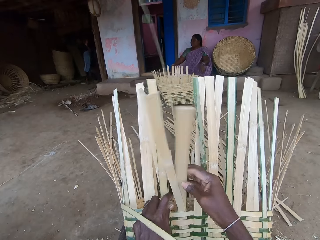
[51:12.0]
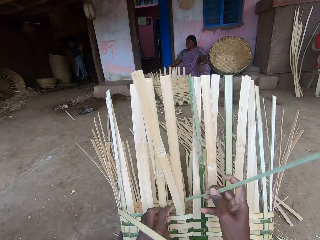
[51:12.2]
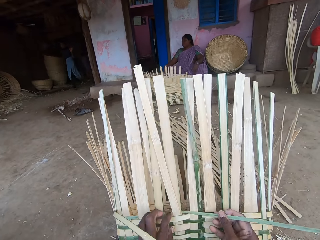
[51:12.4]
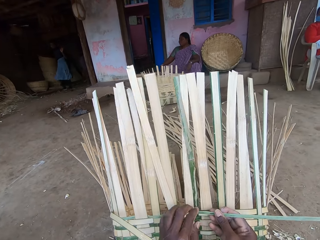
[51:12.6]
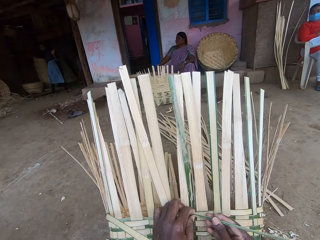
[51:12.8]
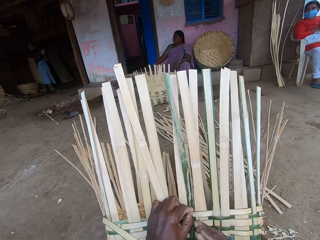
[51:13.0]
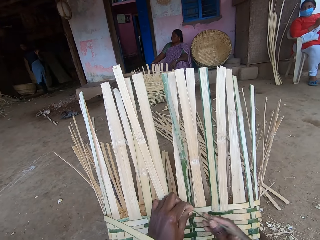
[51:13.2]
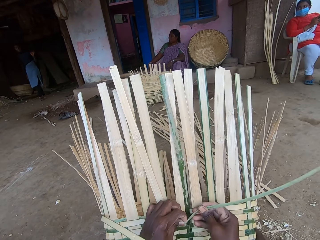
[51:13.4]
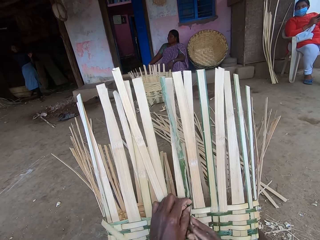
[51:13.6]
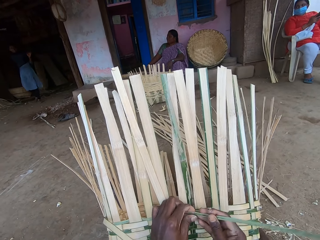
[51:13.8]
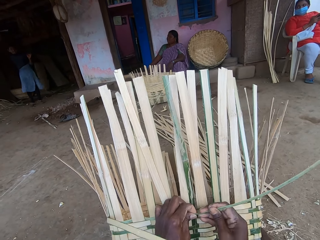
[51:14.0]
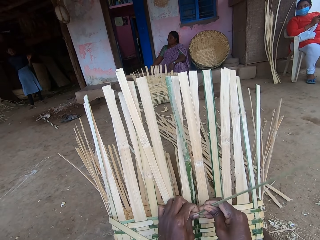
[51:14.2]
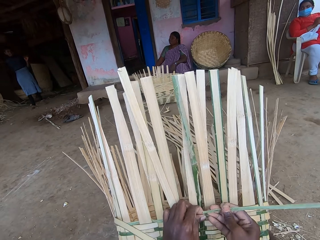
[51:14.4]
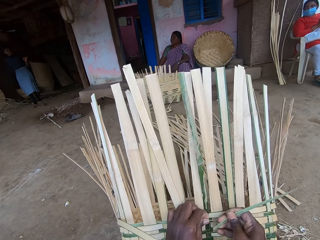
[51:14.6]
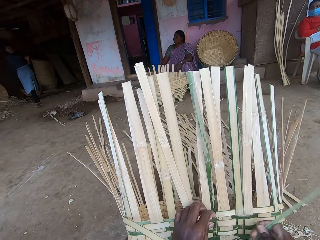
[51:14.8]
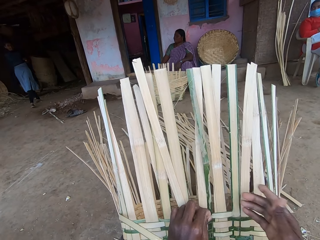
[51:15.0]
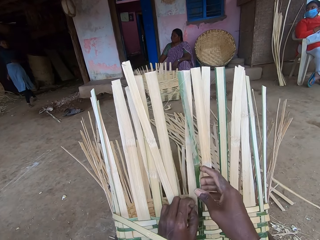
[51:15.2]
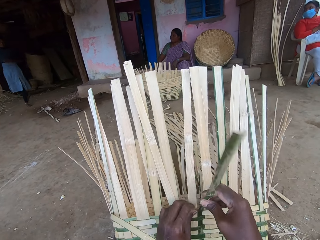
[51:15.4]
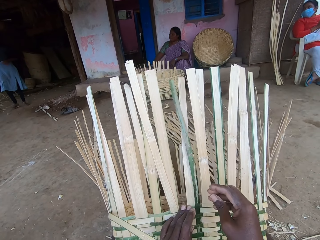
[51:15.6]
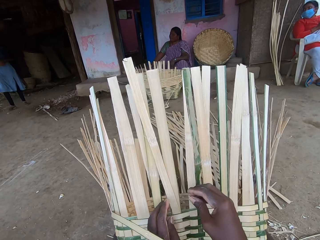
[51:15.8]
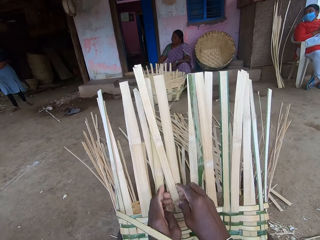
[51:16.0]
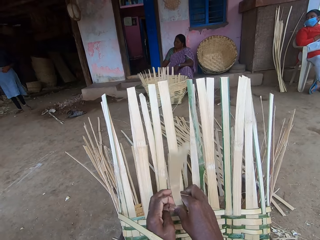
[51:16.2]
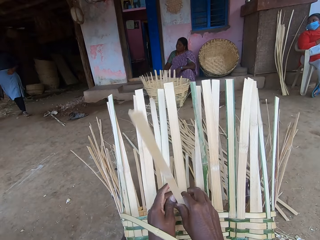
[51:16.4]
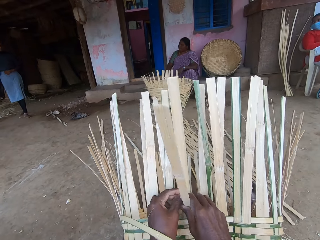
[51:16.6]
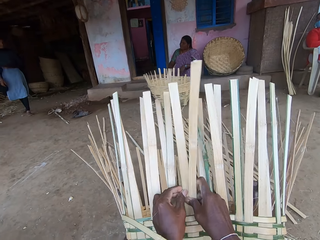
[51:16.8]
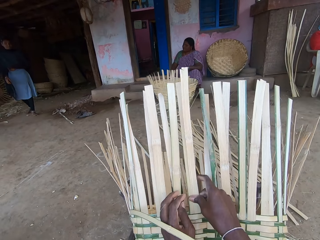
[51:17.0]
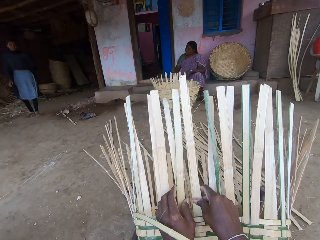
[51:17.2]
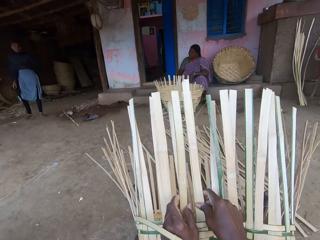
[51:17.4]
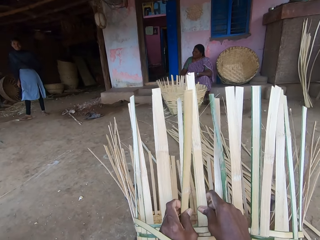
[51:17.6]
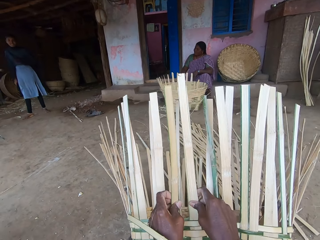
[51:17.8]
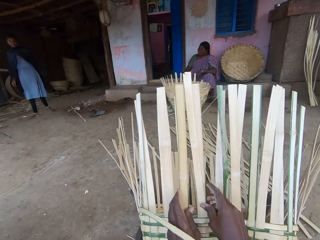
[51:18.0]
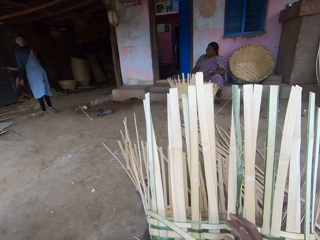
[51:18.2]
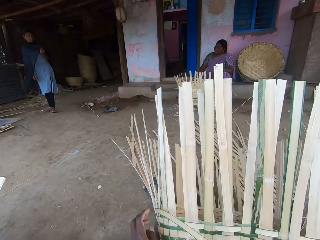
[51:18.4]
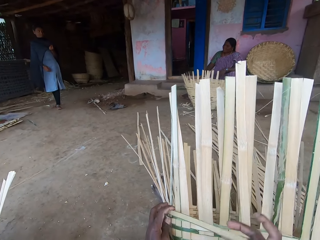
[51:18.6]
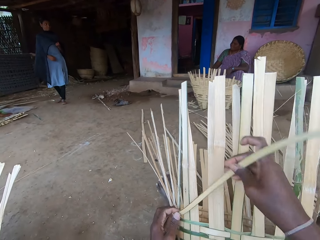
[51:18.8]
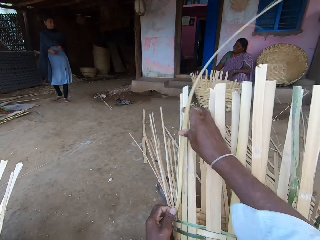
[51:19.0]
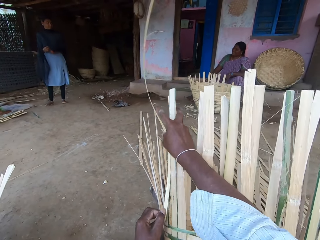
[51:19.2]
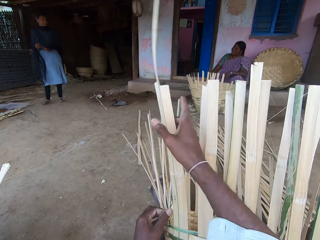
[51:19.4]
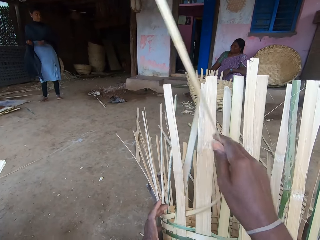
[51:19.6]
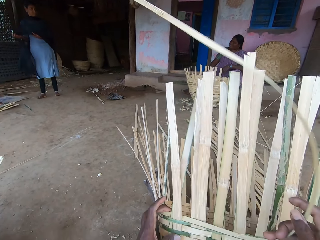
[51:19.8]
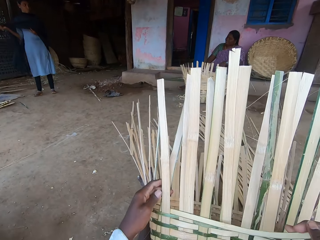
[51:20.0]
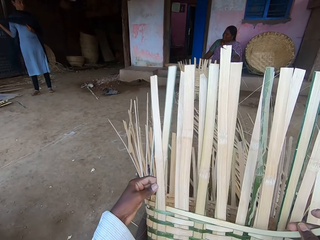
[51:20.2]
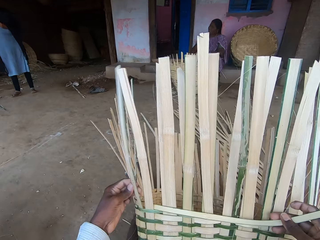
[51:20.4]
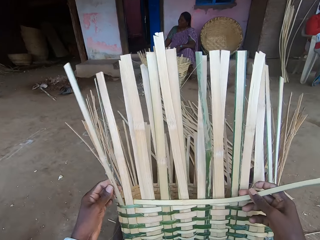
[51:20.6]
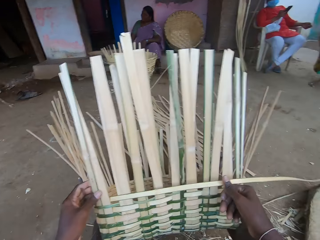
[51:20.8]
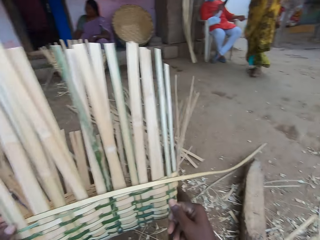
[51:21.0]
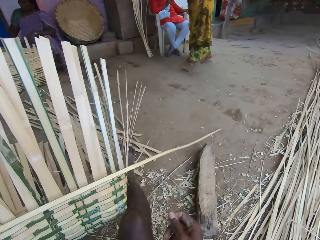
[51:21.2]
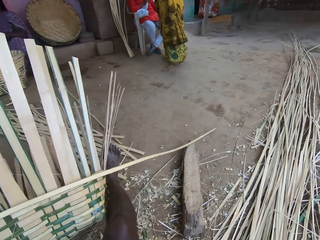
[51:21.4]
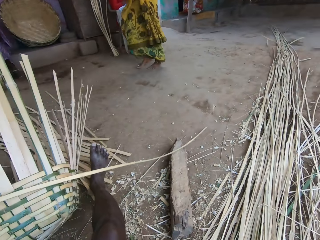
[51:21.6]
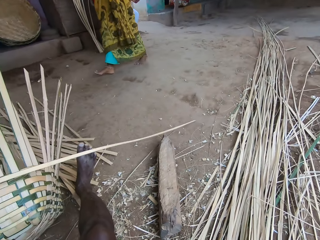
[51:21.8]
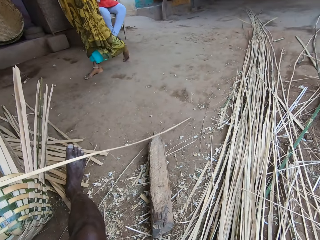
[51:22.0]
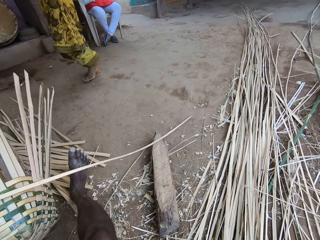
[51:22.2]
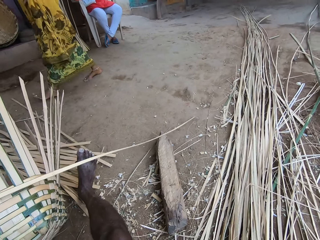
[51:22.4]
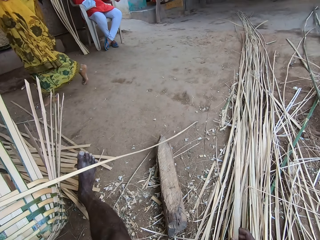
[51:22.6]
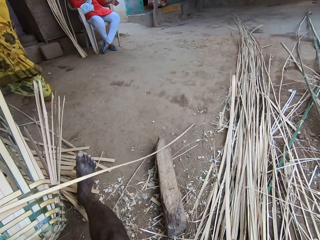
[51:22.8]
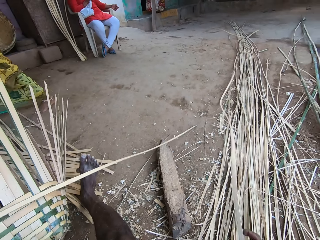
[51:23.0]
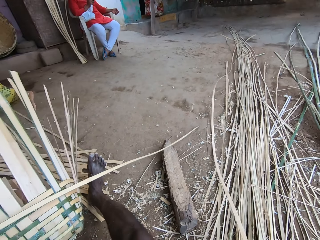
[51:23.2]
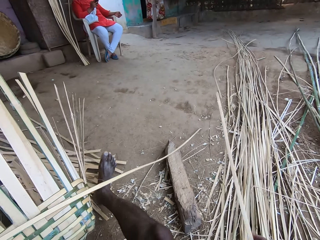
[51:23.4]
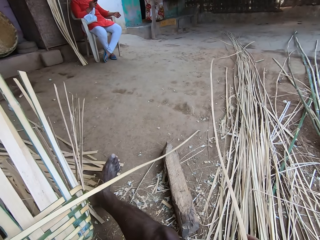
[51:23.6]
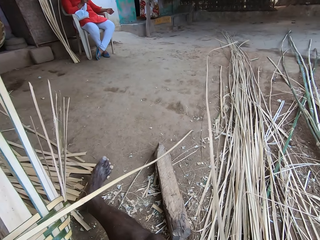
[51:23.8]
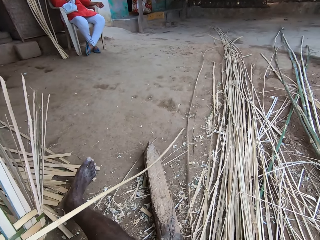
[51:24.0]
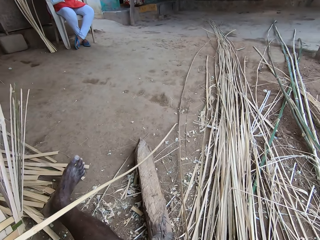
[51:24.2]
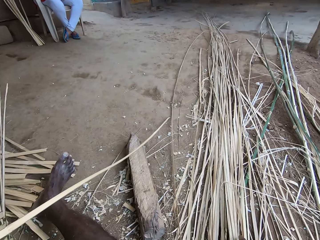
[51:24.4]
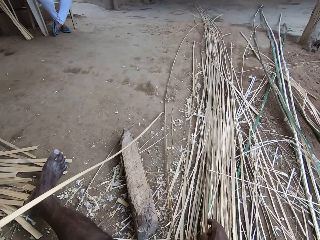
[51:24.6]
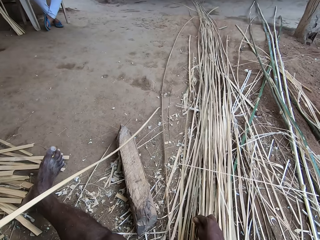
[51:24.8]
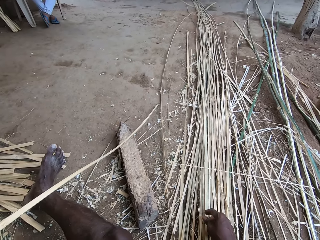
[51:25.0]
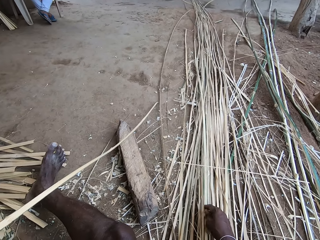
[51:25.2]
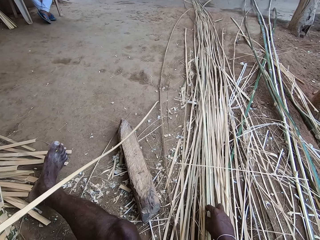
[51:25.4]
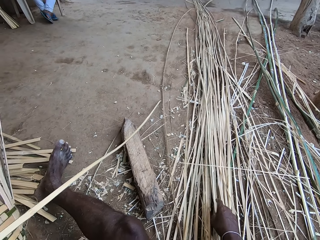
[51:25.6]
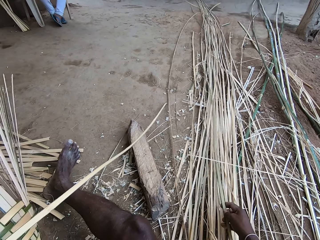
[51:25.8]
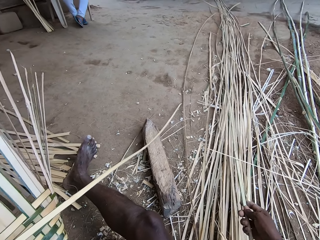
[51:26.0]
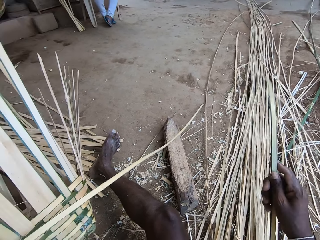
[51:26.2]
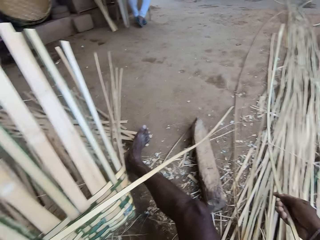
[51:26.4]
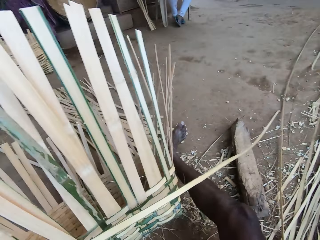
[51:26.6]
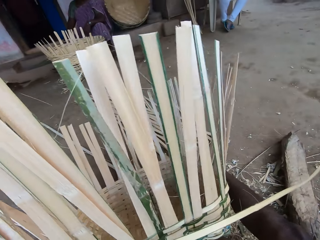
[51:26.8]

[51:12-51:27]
A person walks in the compound. Another person walks in the room. The camera wearer picks up a bamboo strip from the ground with her right hand. She drops the bamboo strip on the ground with her right hand. She picks up the bamboo strip from the ground with her right hand.

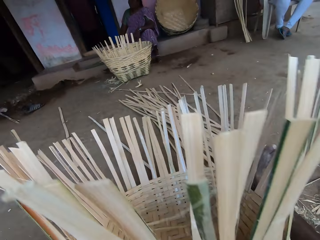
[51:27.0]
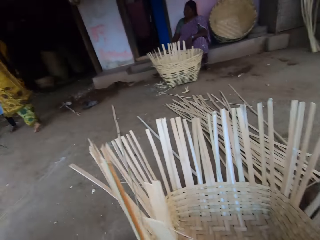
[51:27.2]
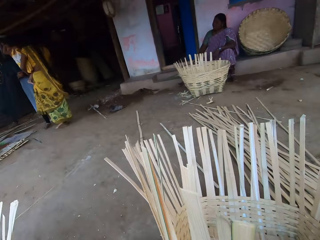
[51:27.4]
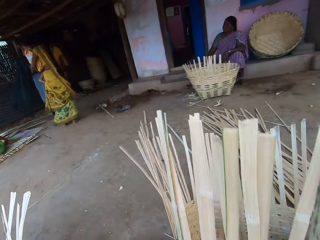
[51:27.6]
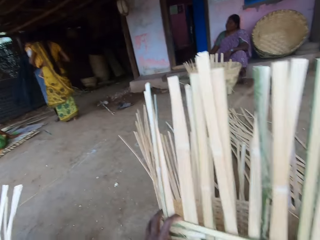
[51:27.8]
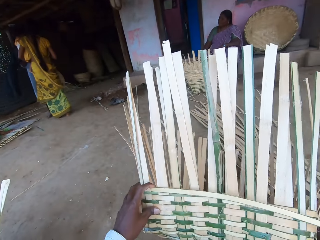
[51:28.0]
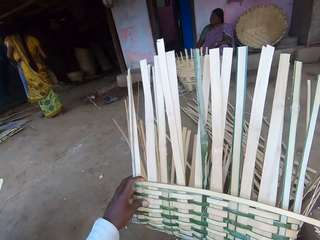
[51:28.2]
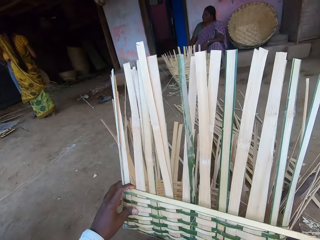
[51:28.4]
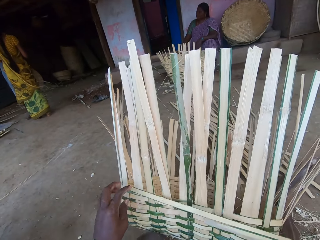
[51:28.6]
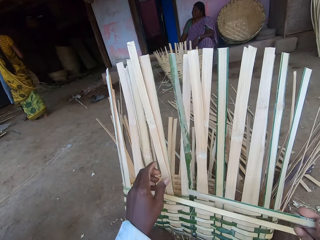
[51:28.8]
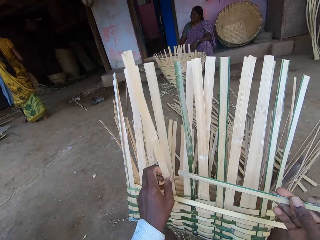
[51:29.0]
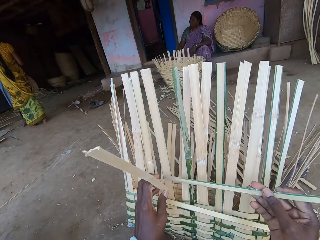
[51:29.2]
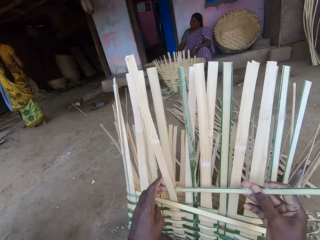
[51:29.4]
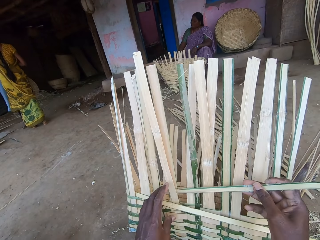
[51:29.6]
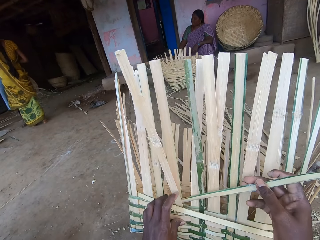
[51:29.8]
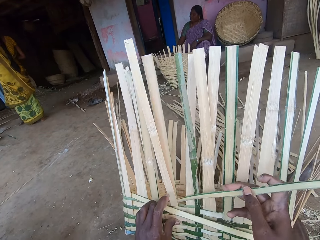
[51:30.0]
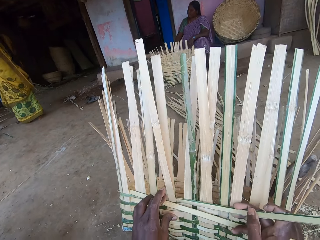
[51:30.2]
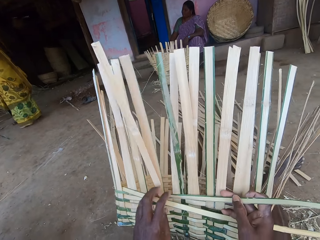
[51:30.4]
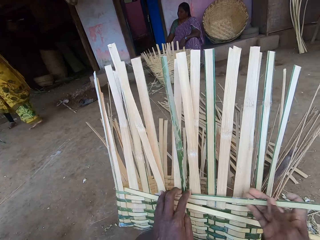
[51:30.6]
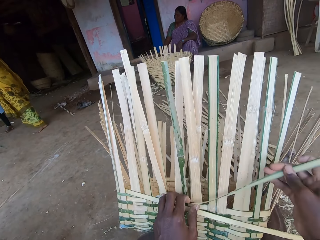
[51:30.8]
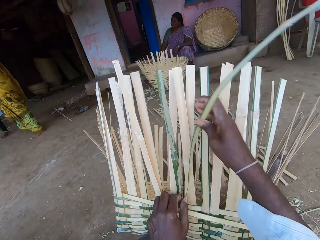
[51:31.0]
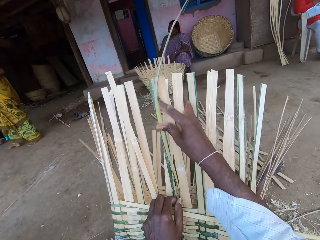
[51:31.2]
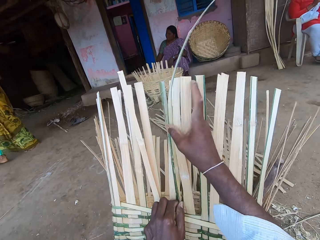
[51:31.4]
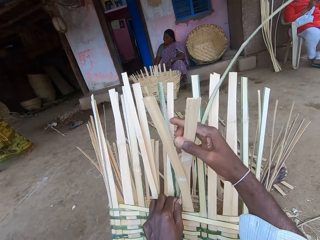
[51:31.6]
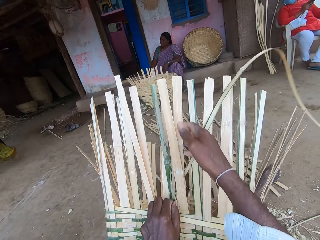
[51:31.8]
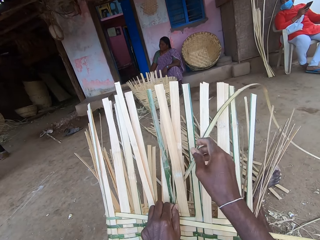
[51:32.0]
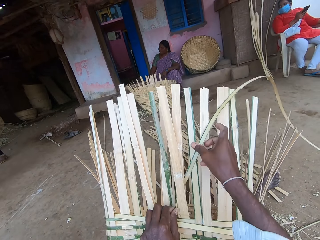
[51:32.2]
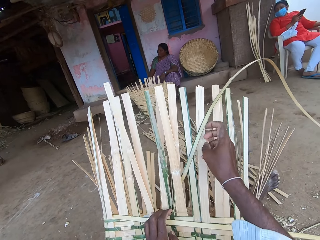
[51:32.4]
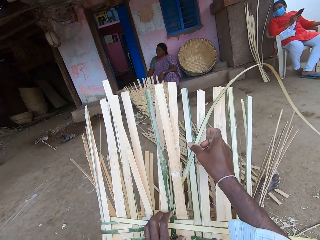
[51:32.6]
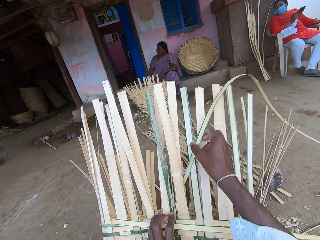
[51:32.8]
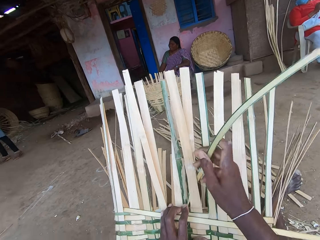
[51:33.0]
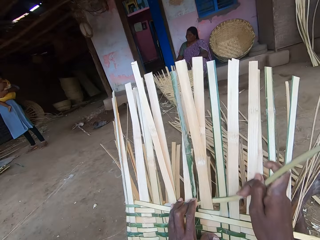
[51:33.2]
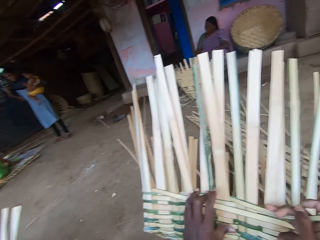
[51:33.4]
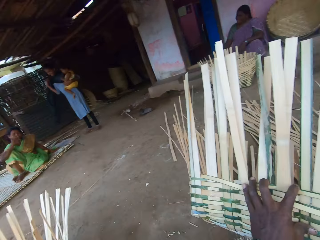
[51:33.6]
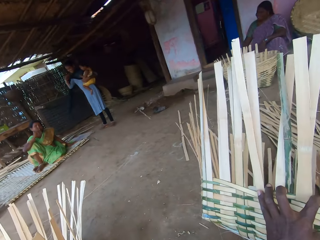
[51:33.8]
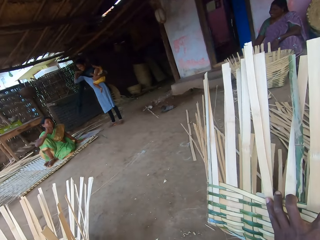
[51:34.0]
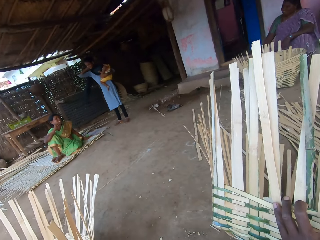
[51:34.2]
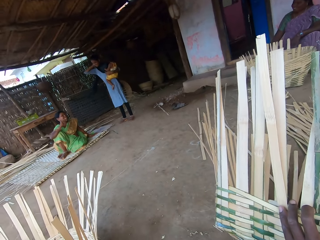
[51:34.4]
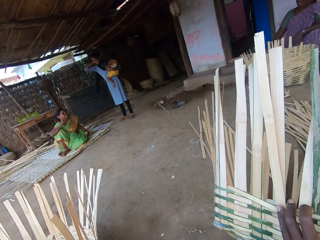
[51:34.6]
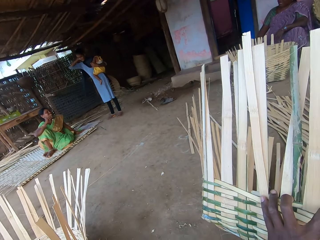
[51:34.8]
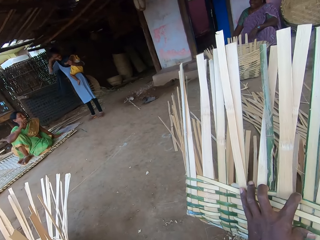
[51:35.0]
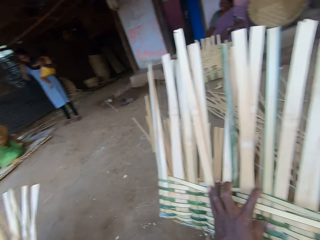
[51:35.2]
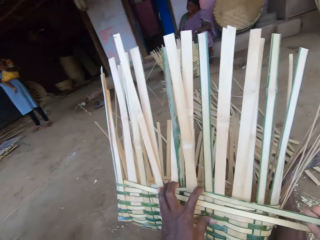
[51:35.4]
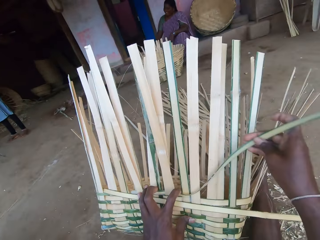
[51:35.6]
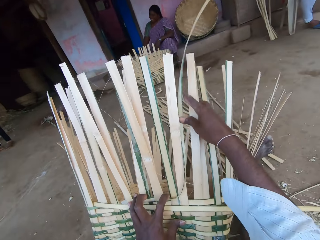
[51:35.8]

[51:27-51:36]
The camera wearer raises the basket on the ground with both hands. They weave the basket with the bamboo strips in both hands. A woman carries a baby with her left hand. A person interacts with another person.
